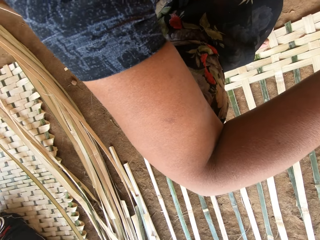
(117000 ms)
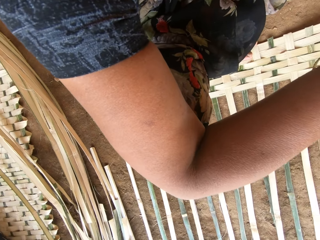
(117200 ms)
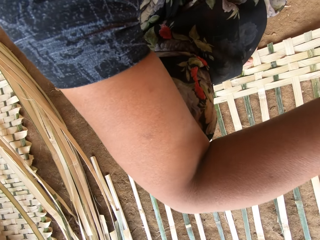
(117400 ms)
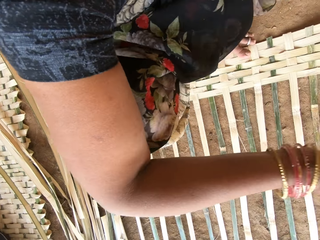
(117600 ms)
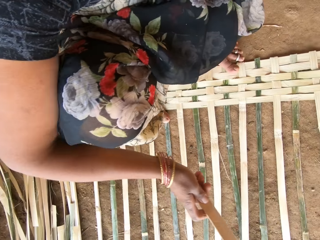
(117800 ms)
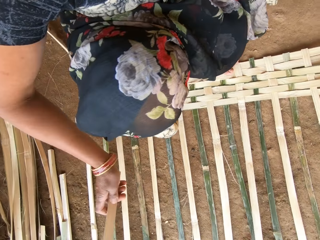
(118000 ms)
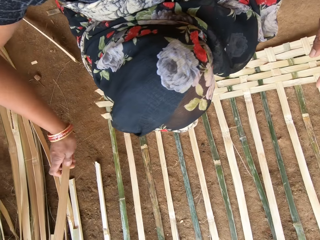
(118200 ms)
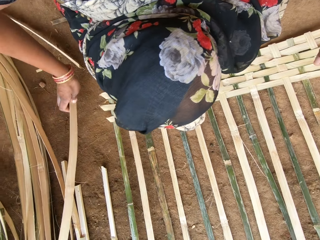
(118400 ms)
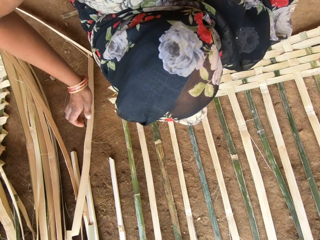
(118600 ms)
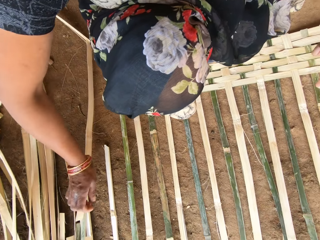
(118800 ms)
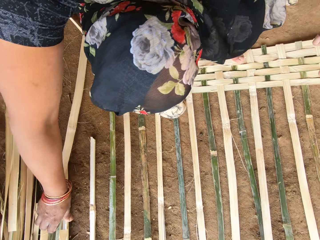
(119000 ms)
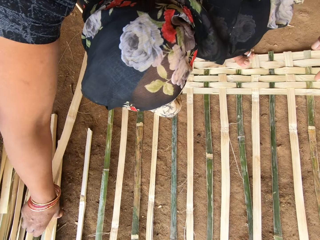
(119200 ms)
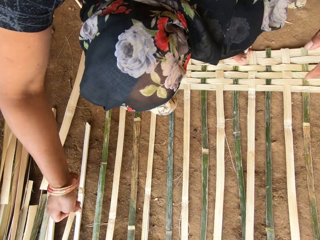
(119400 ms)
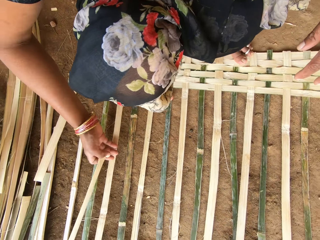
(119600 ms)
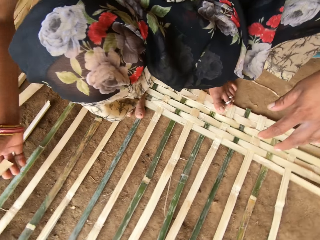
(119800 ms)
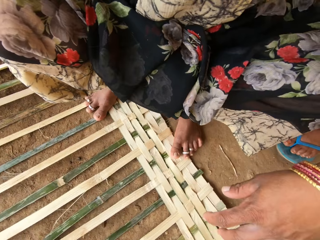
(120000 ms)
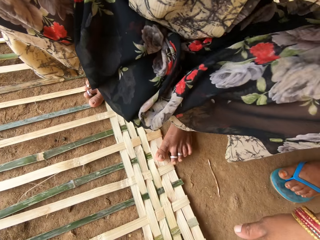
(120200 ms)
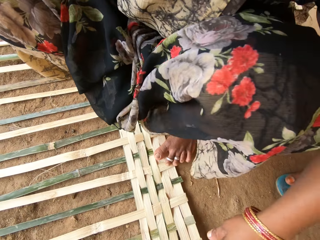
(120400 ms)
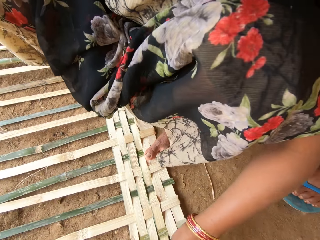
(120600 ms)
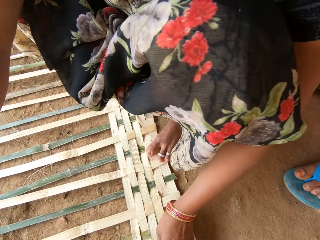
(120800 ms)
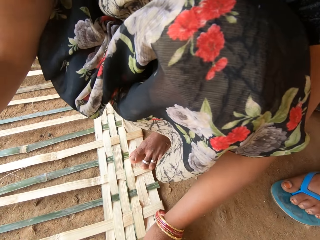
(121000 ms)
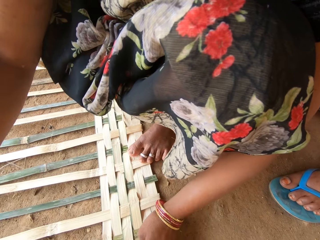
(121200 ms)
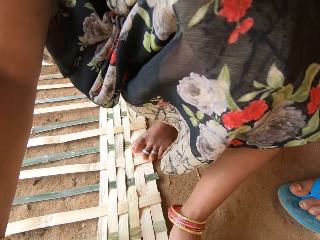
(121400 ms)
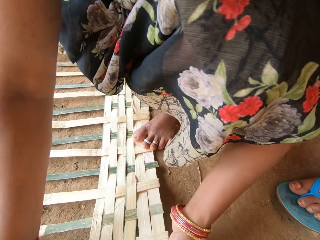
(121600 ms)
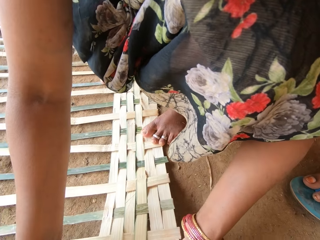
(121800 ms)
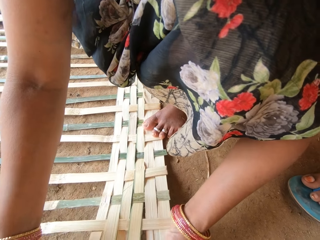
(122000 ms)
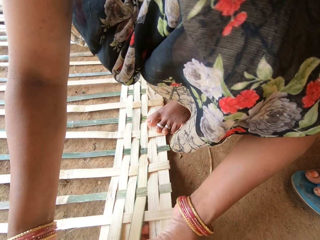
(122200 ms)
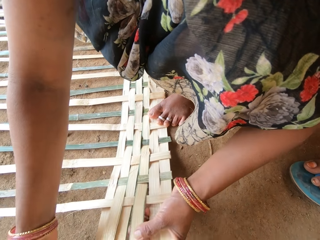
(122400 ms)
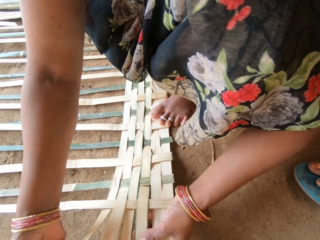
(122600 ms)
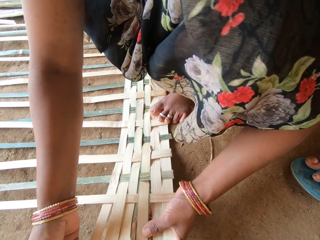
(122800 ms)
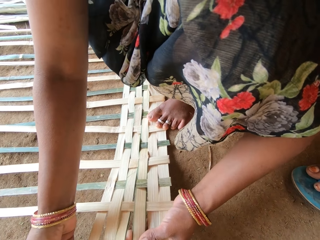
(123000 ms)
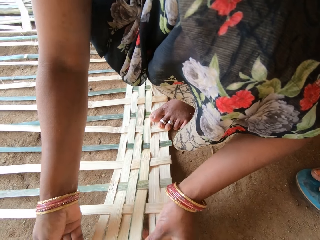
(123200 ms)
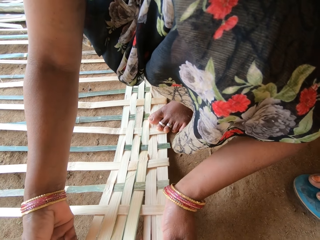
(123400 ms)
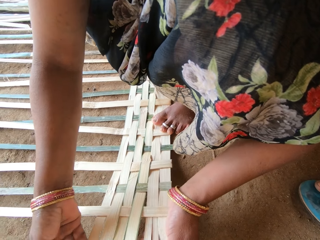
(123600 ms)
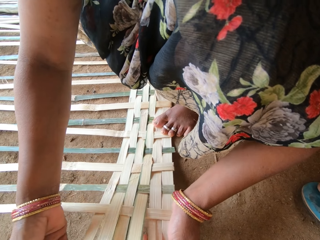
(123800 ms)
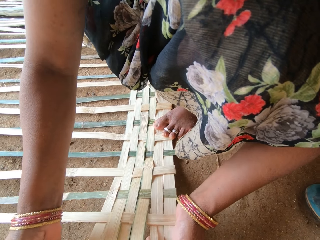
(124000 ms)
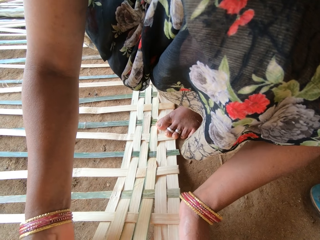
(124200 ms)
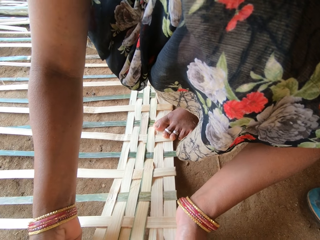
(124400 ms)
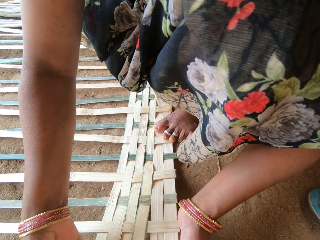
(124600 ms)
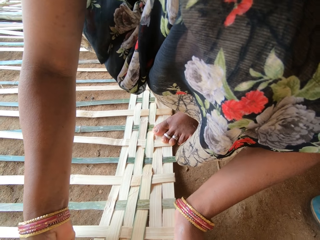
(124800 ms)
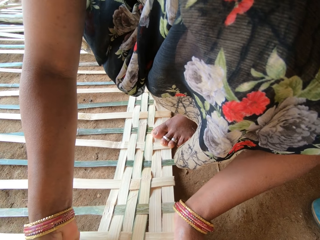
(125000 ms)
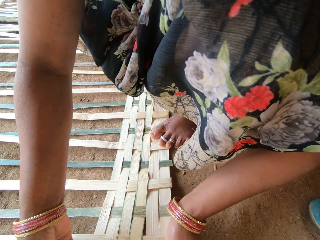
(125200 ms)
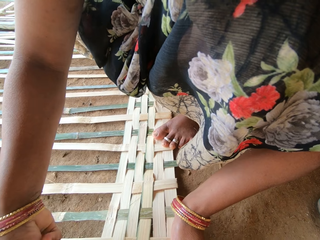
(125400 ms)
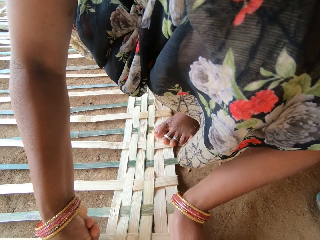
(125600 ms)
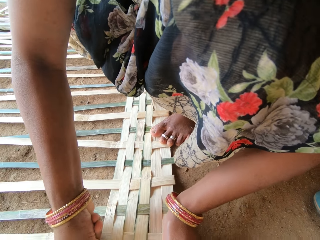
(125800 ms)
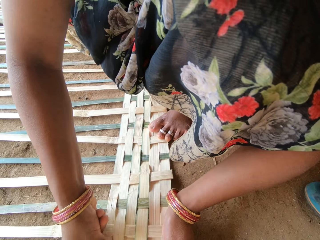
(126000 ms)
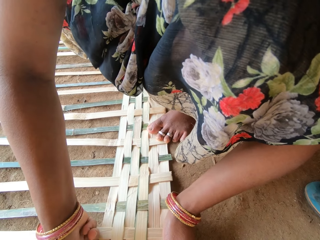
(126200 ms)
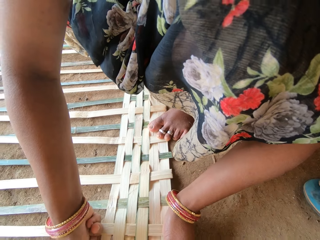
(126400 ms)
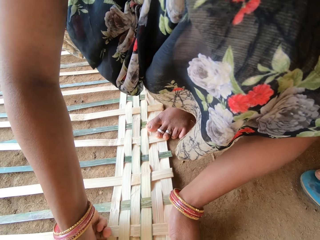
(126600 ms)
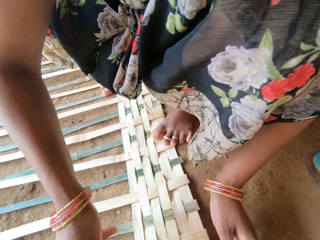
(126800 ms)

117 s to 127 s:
The camera wearer cuts a weaving plant. They put down the weaving plant. They pick the weaving plant. They weave a basket with the weaving plant.

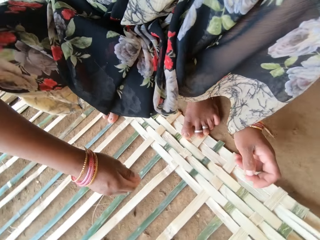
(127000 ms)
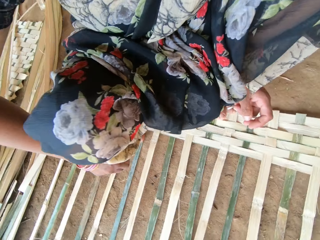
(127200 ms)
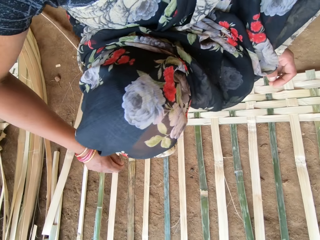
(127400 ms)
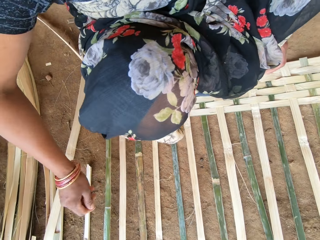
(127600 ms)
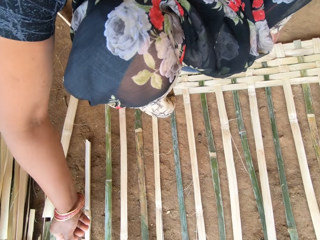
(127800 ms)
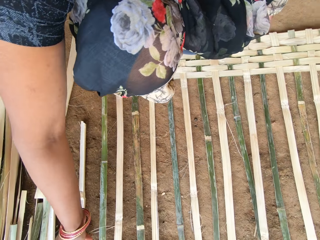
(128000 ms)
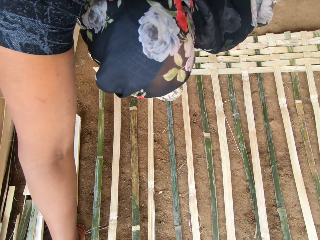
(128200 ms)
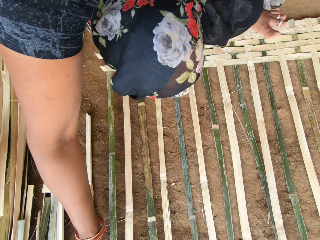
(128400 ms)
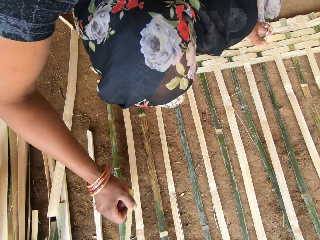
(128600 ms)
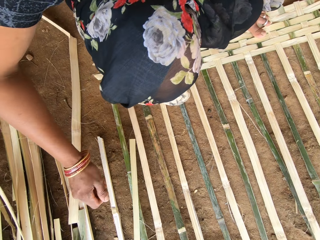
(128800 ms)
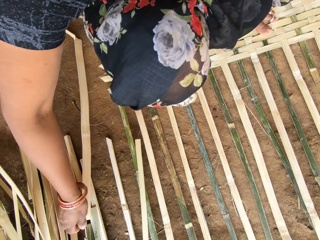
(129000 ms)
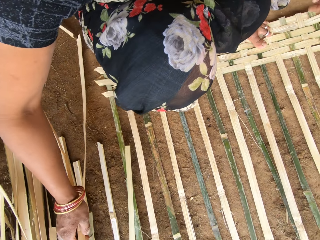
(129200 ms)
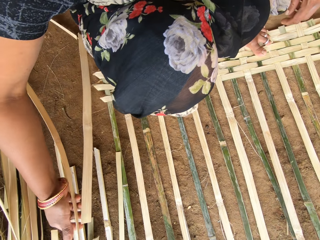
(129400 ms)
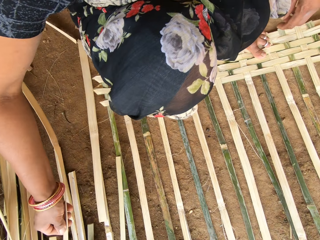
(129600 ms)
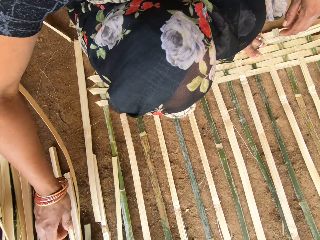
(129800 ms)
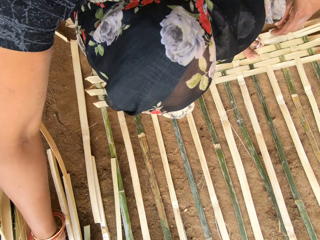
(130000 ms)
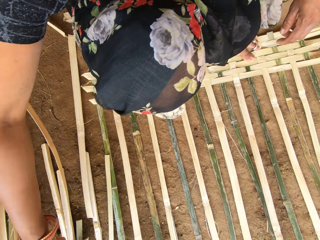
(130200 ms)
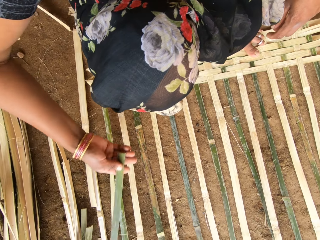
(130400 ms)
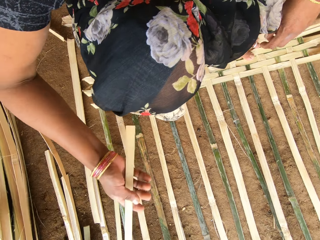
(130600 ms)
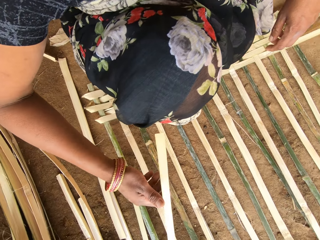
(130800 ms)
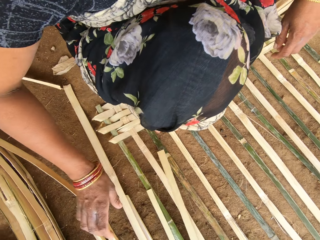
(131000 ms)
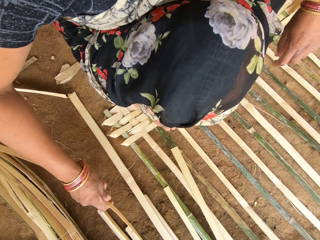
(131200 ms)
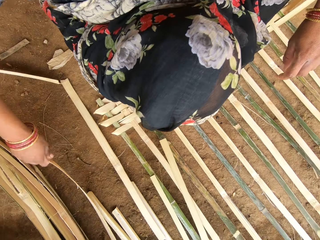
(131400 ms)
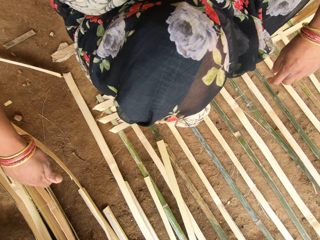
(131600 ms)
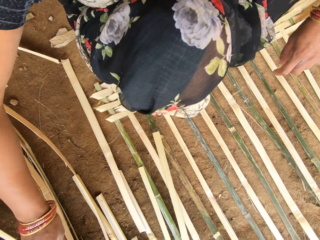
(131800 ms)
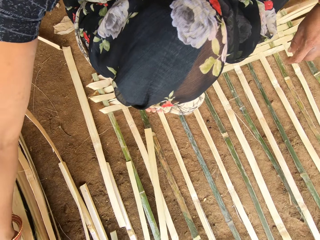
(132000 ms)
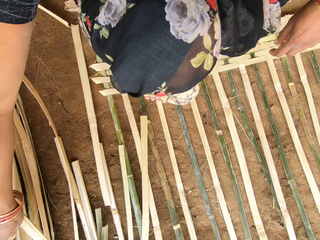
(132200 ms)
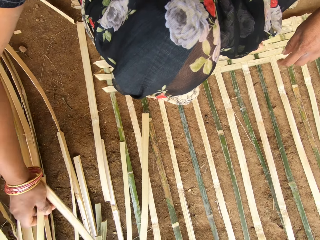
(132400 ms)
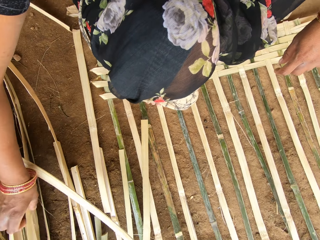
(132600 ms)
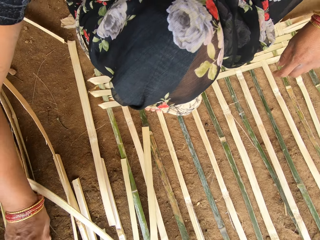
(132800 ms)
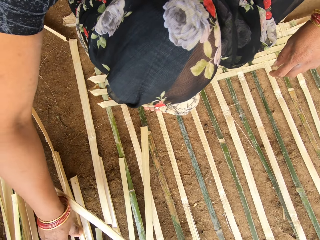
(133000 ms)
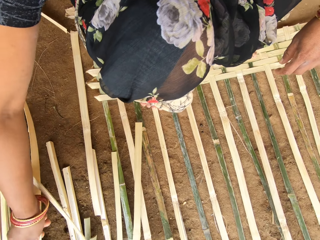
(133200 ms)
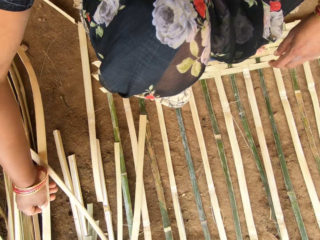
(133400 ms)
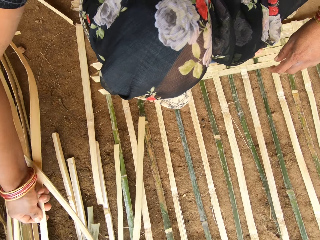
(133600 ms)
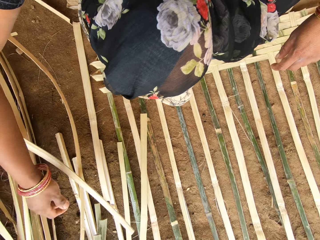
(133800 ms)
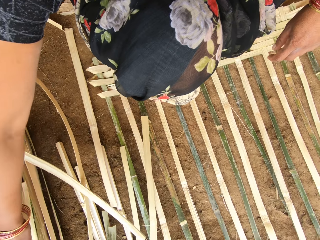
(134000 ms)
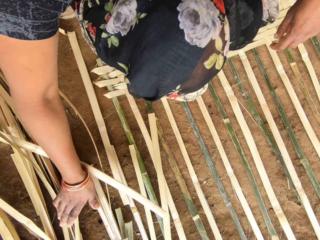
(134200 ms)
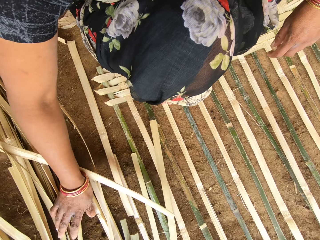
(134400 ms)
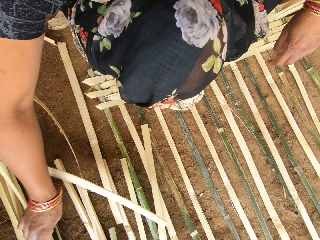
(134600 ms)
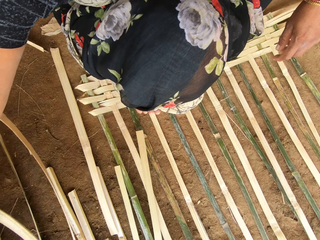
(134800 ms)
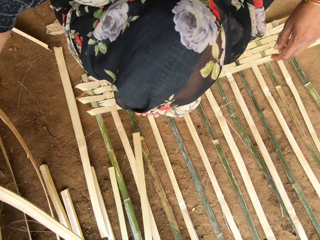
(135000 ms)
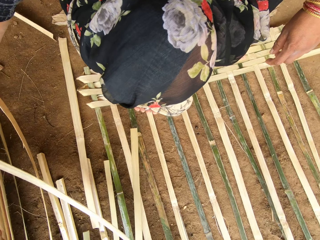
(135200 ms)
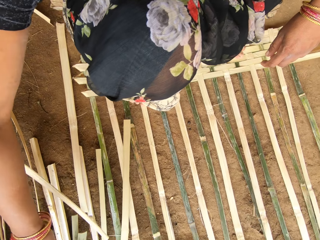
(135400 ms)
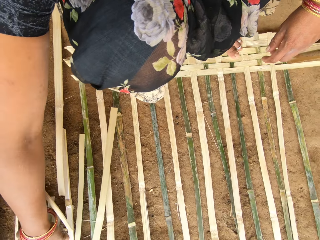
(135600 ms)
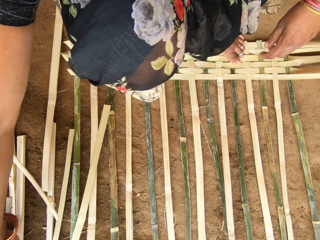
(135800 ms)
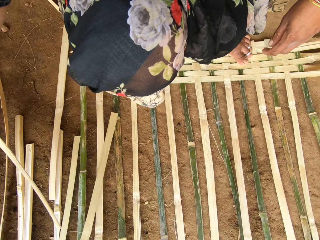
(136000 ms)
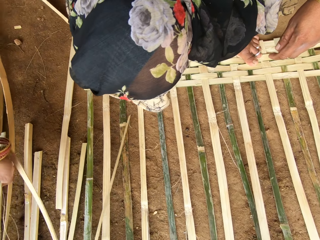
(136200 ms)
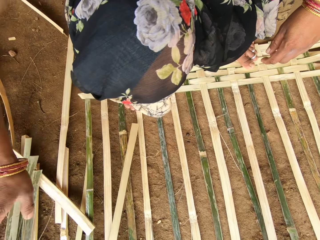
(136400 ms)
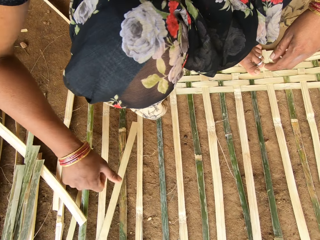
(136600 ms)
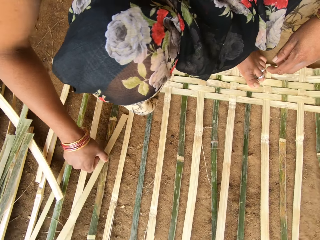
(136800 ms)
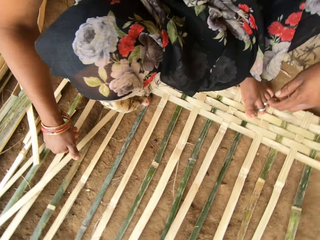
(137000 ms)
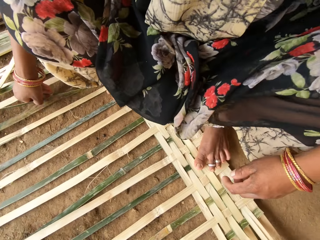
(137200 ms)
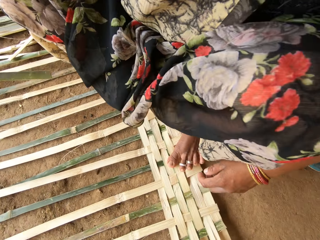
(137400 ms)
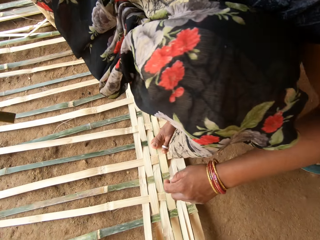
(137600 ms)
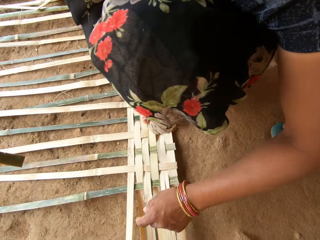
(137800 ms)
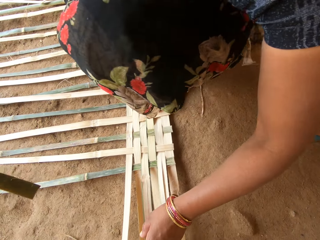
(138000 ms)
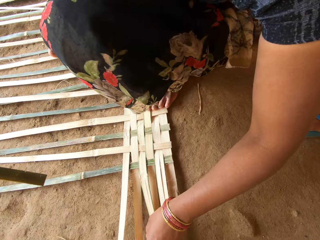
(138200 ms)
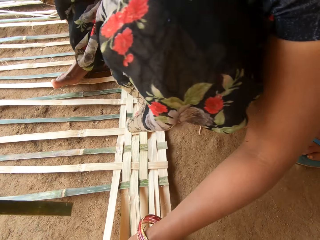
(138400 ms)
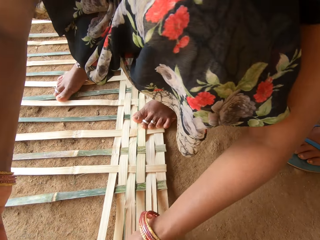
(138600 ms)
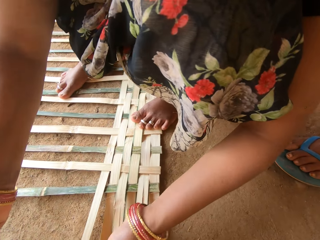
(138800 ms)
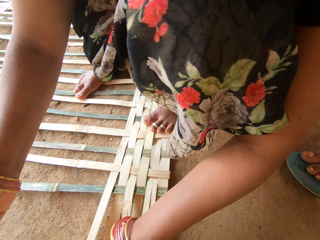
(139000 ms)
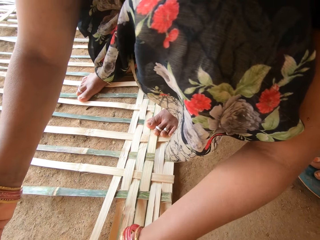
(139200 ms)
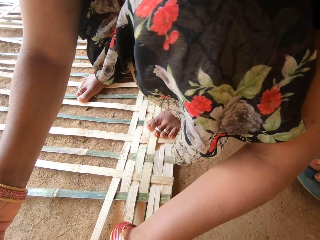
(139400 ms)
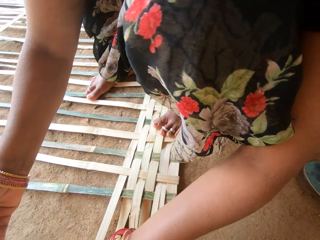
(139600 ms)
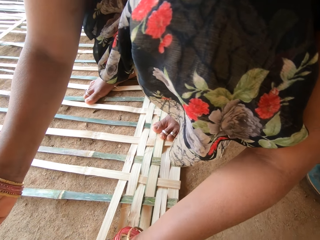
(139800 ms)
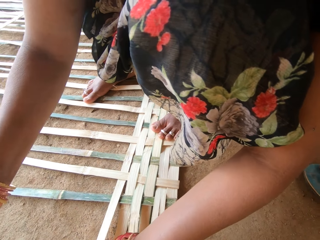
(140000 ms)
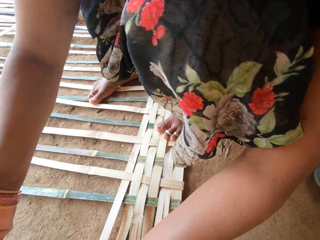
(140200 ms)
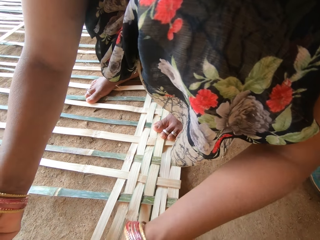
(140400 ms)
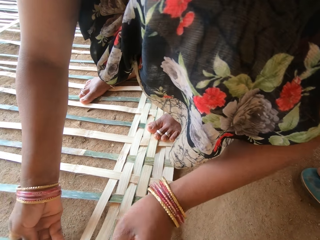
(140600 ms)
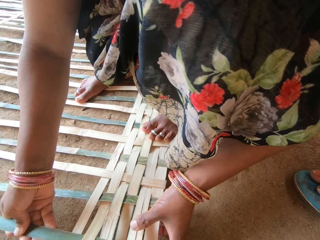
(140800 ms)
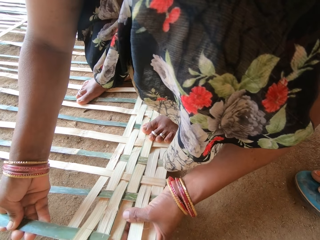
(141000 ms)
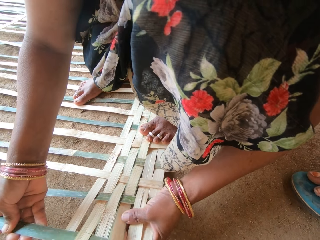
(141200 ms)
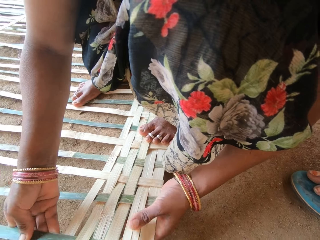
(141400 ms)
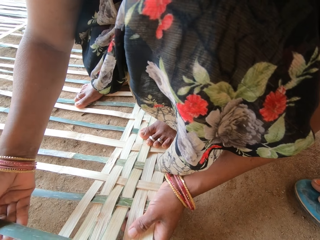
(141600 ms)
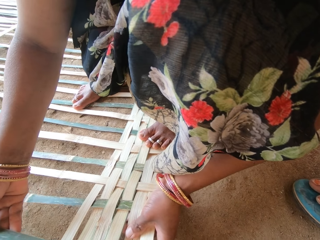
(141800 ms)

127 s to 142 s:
The camera wearer looks through the thatches. They move a weaving plant, pick the weaving plant, put down the weaving plant, move the weaving plant and sort weaving plants. They pick a weaving plant. They weave a basket with the weaving plant.
